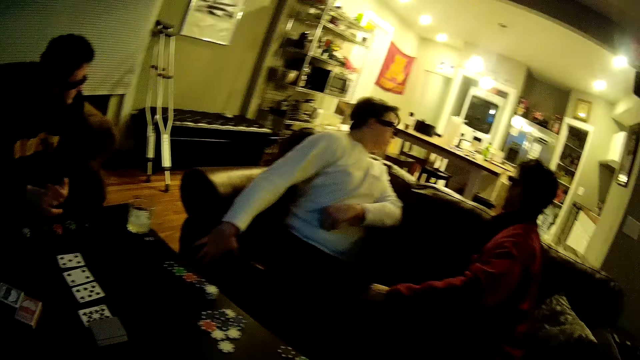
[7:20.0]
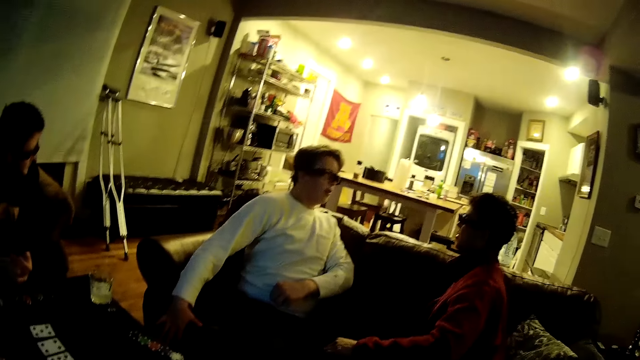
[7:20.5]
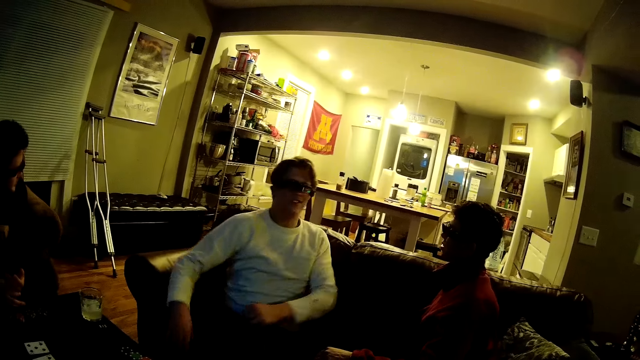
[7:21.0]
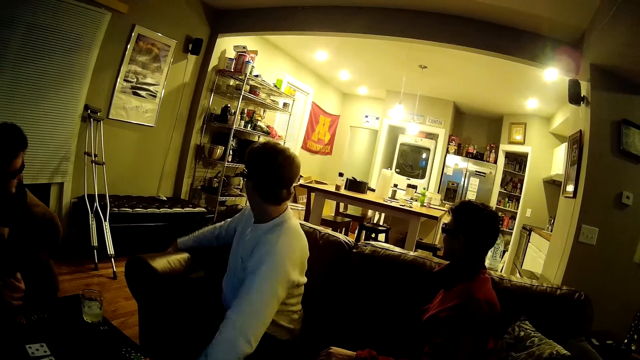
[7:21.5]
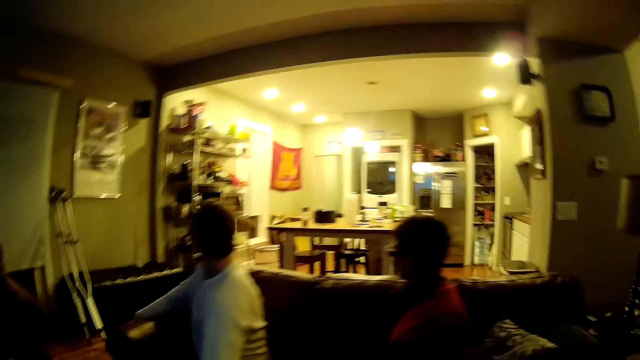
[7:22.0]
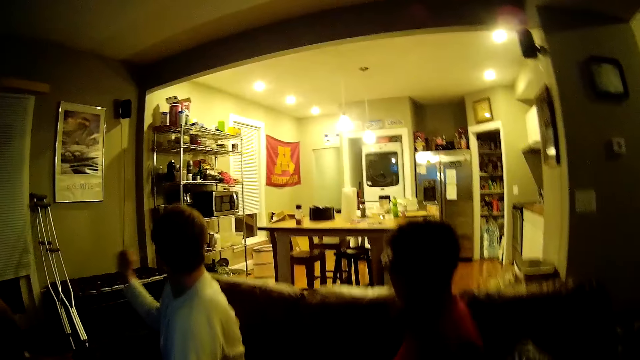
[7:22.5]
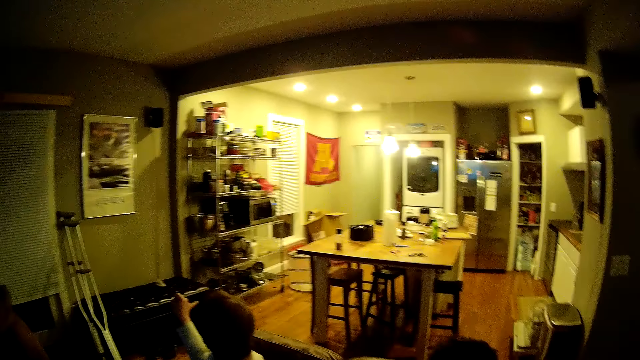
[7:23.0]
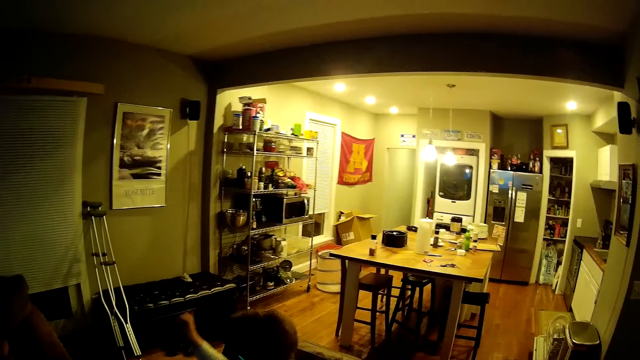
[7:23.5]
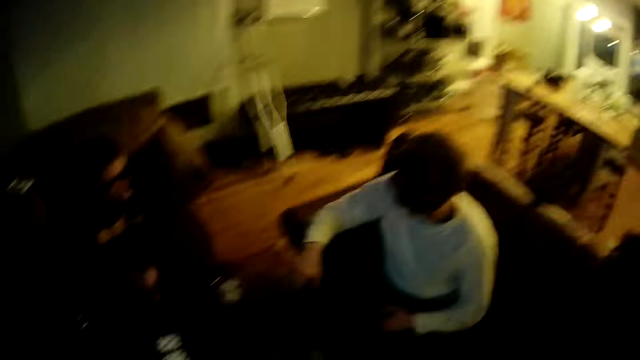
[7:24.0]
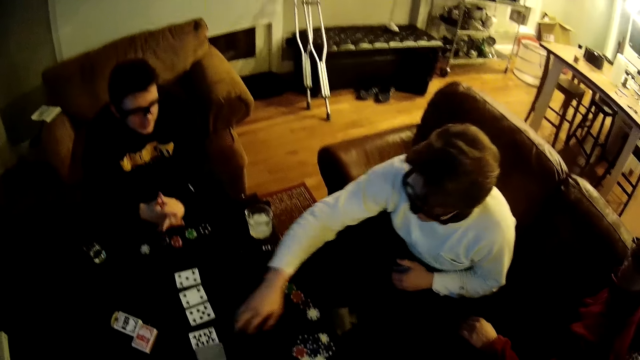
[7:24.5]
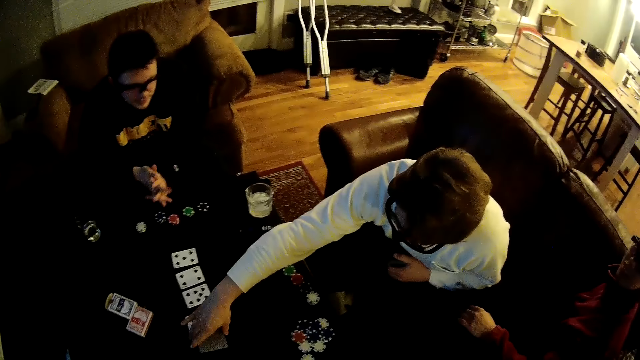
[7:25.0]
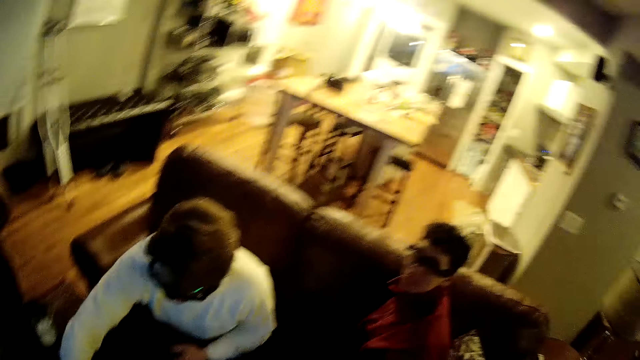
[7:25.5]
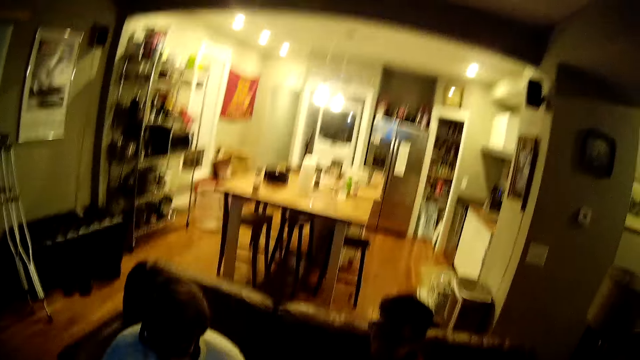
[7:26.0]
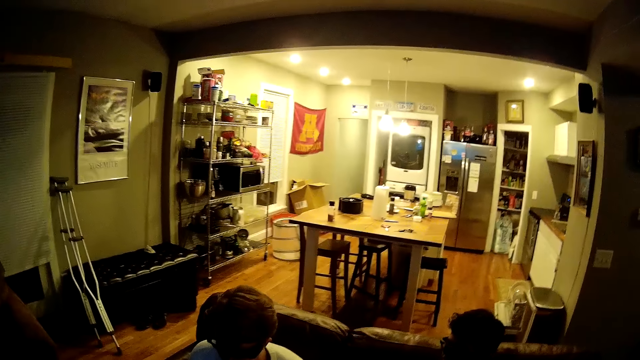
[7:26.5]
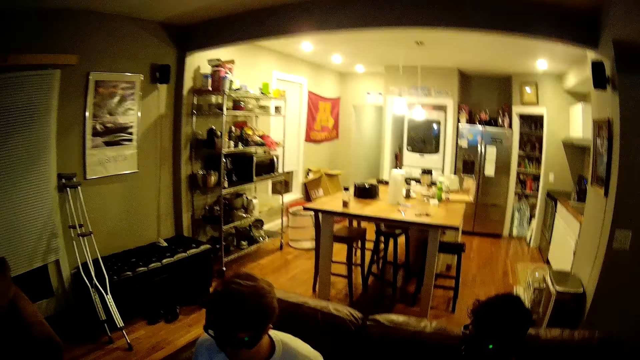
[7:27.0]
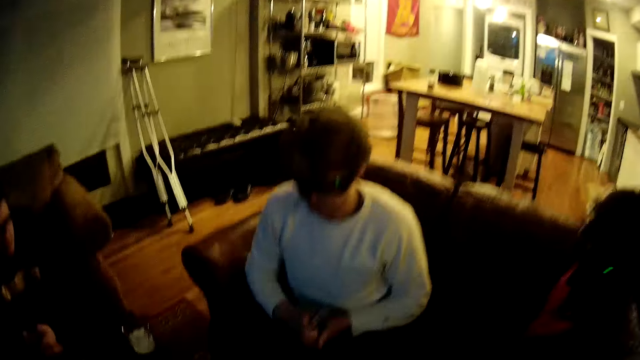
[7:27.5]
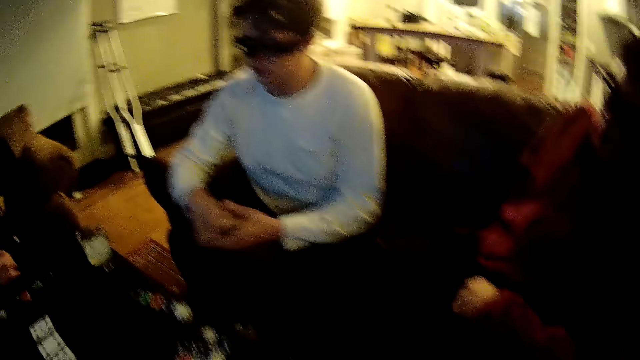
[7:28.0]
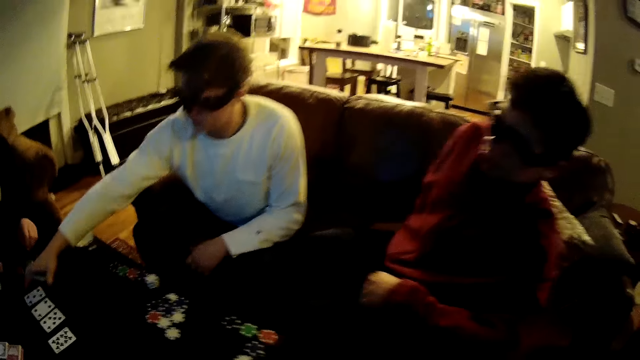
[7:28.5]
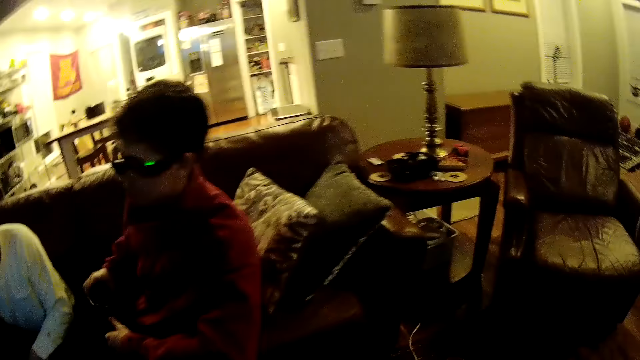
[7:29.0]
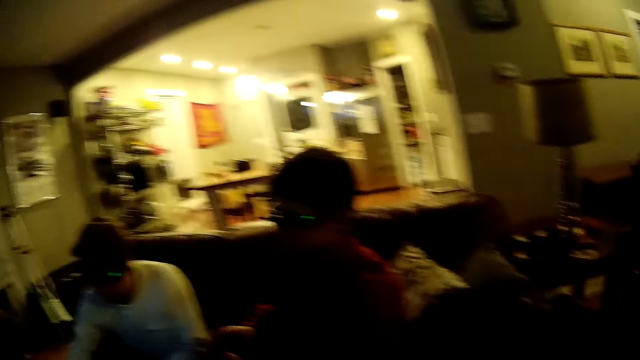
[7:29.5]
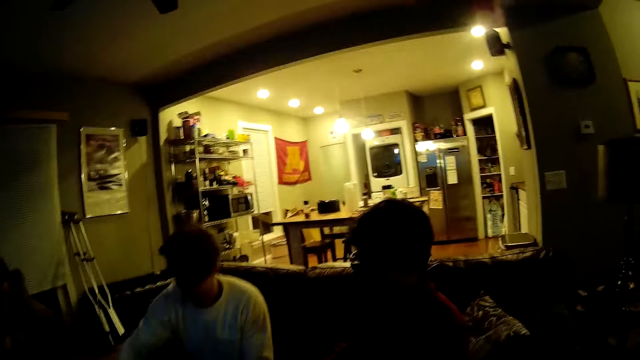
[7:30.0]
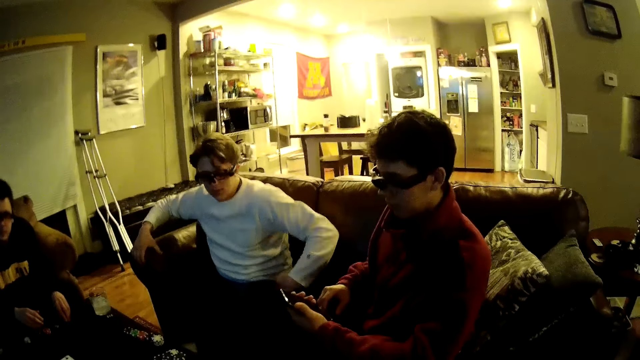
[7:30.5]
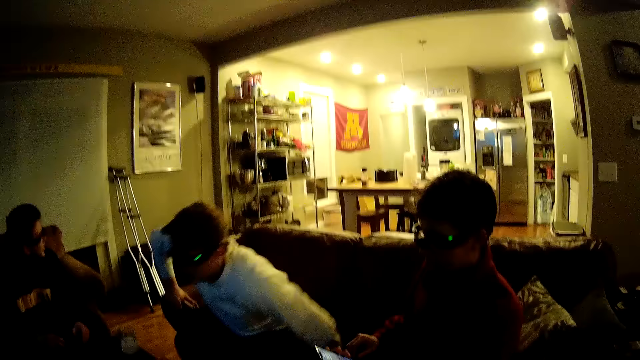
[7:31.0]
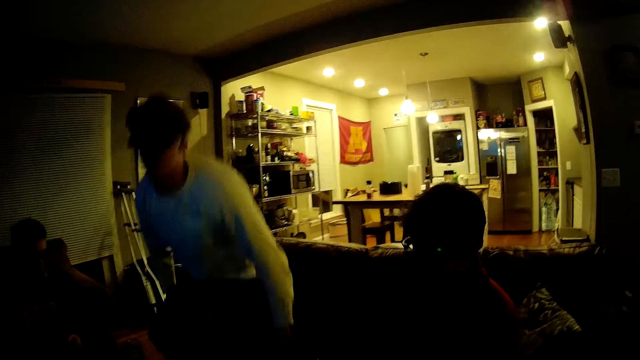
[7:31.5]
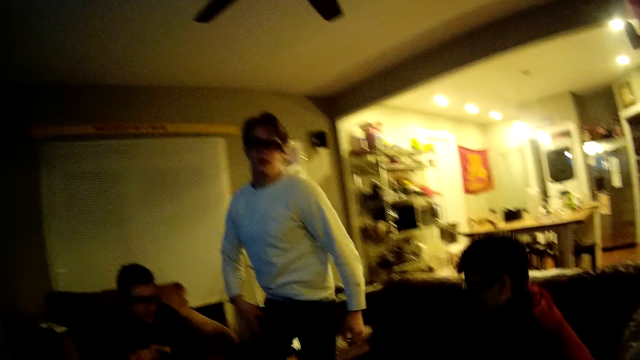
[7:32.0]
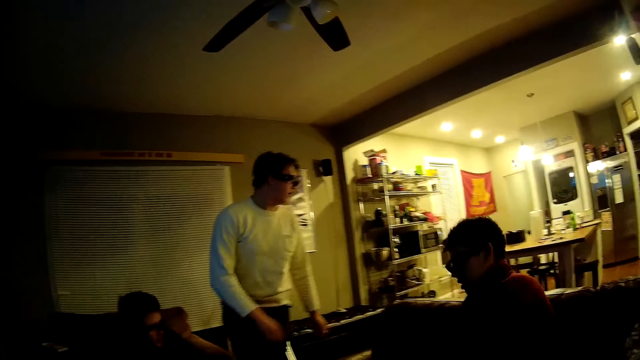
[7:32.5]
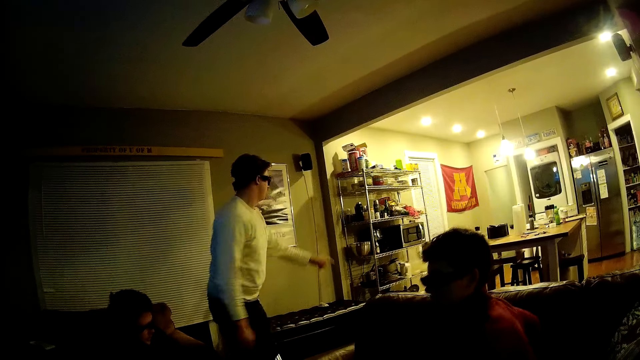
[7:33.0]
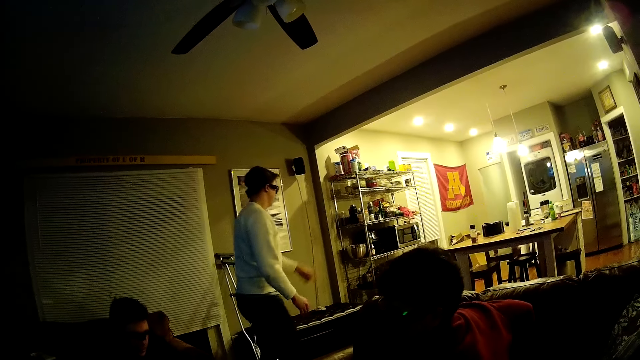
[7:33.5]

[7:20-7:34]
The camera wearer converses with a man. The man picks up a pack of cards from the table with his right hand. The man places the pack of cards in his right hand on the table. The man gets up from the chair.

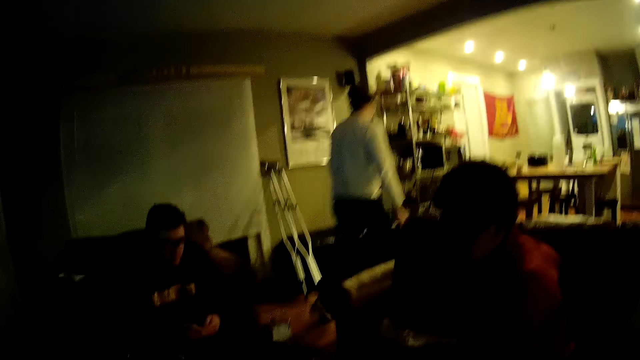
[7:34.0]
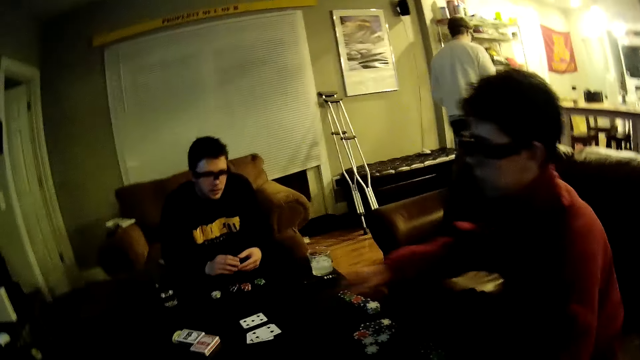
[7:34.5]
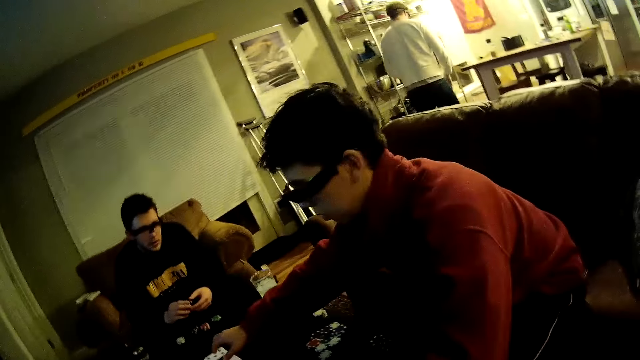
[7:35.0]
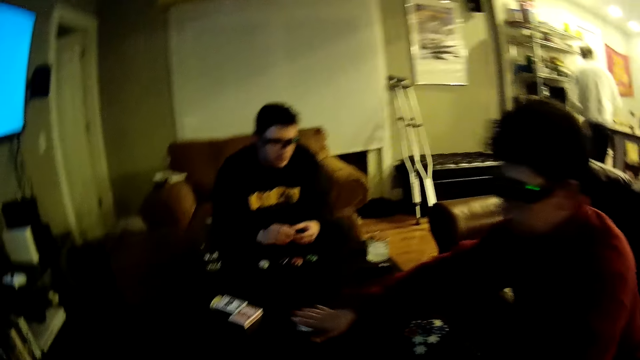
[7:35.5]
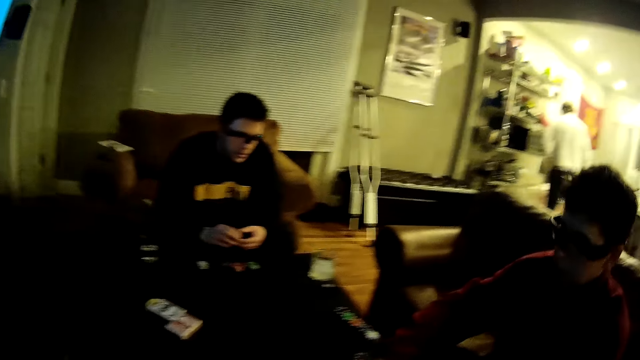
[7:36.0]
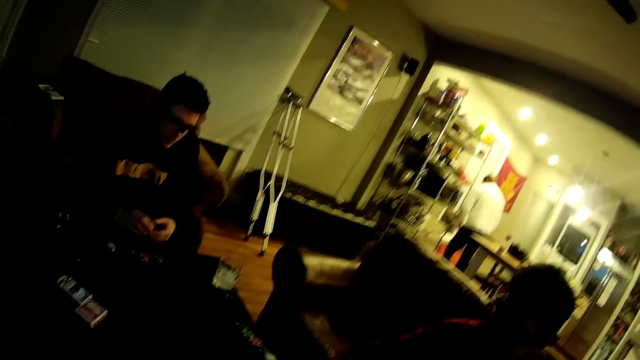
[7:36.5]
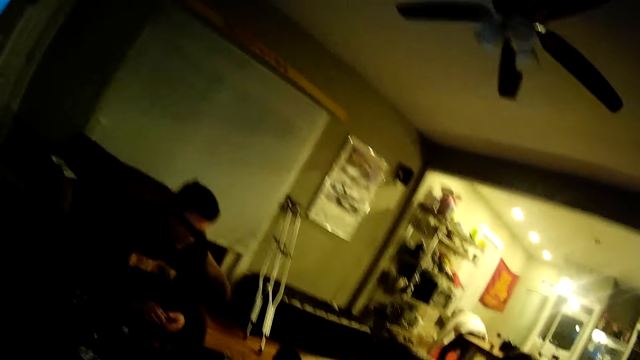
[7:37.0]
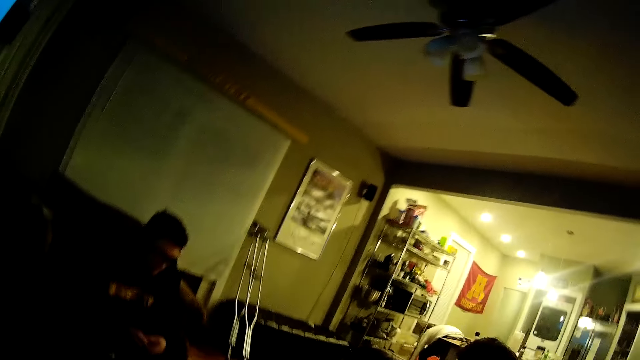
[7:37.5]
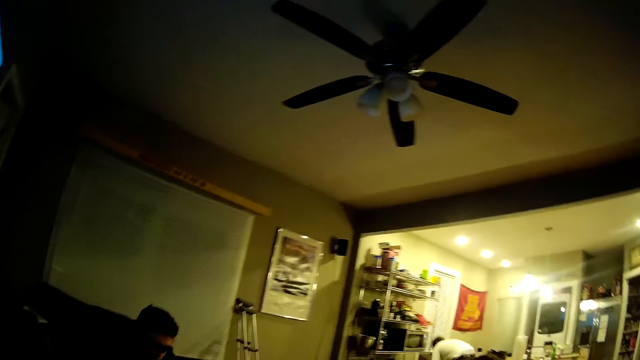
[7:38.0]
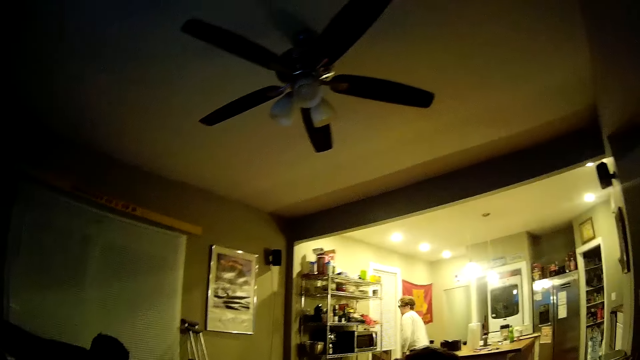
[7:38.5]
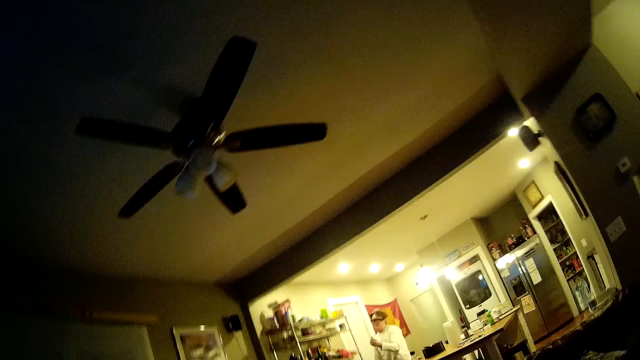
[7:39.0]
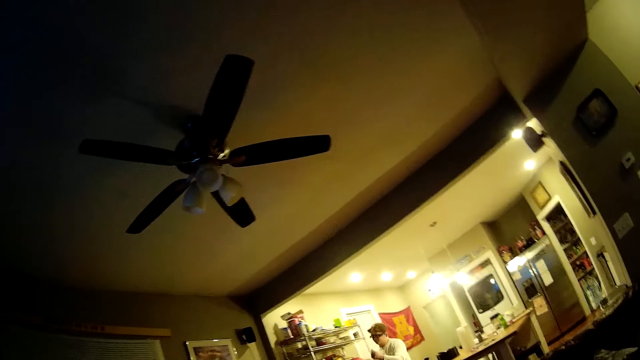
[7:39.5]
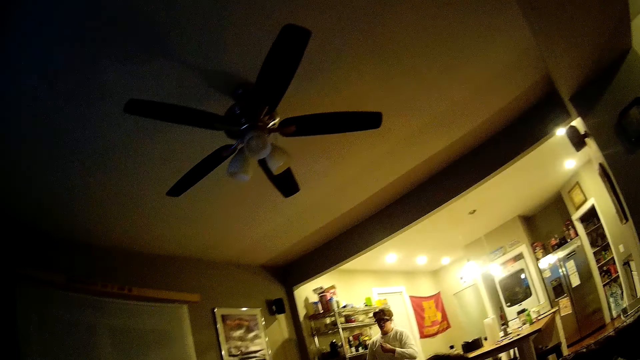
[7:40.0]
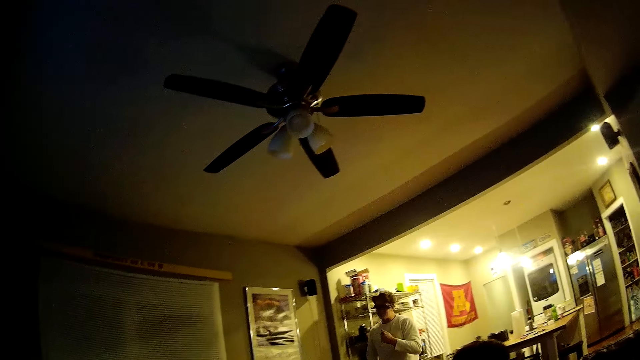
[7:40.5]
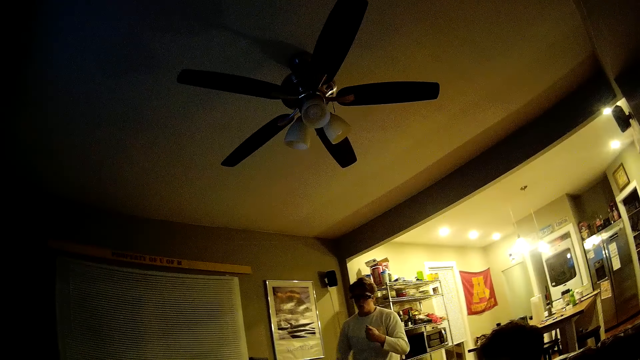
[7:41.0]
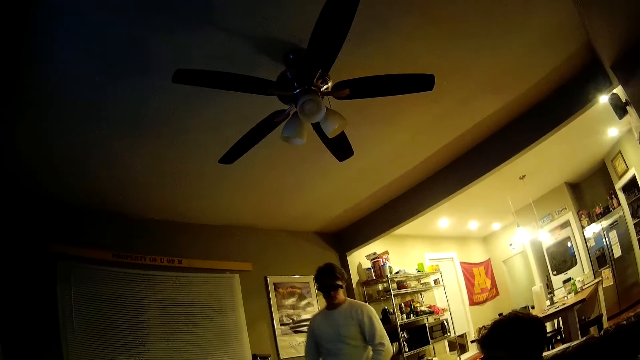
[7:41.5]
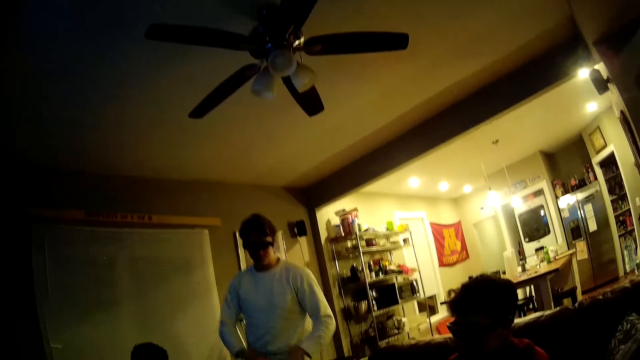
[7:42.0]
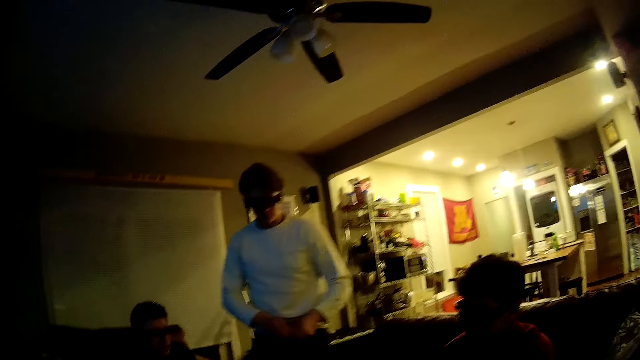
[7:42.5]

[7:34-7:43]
A person picks up all the cards from the table. A man moves a pack of cards on the table with his right hand. The camera wearer converses with another man. The other man holds a chip in his left hand.
